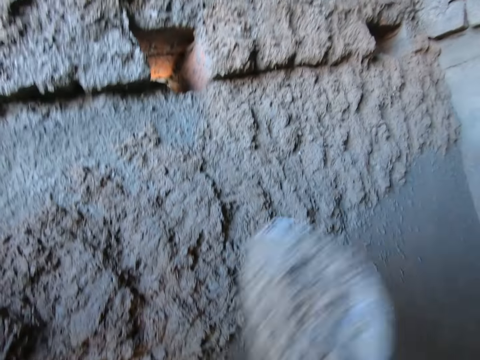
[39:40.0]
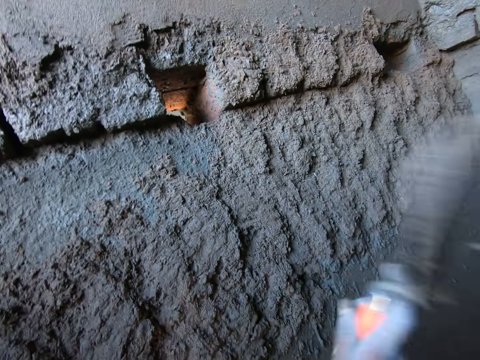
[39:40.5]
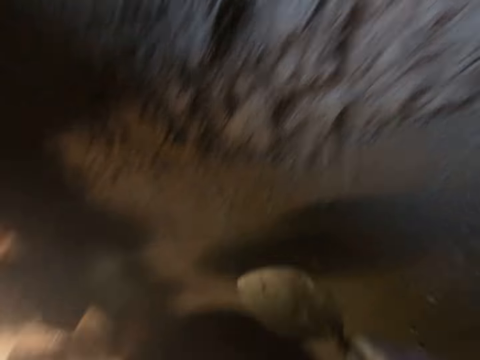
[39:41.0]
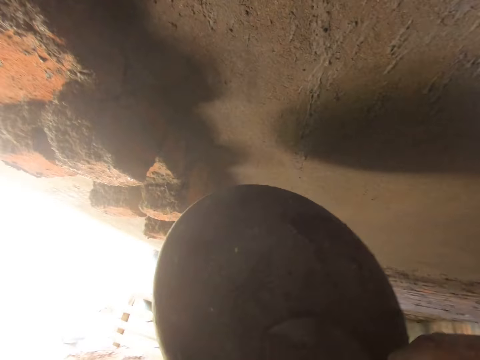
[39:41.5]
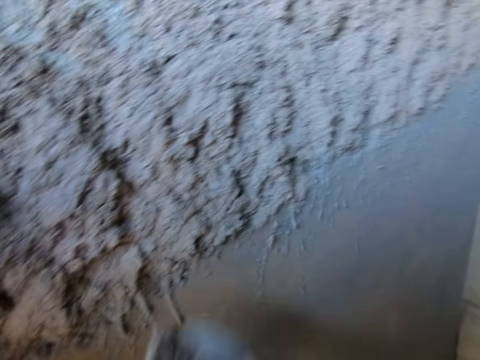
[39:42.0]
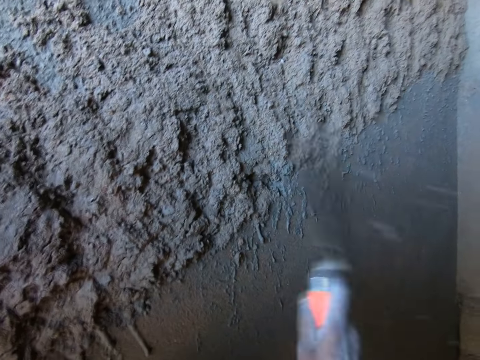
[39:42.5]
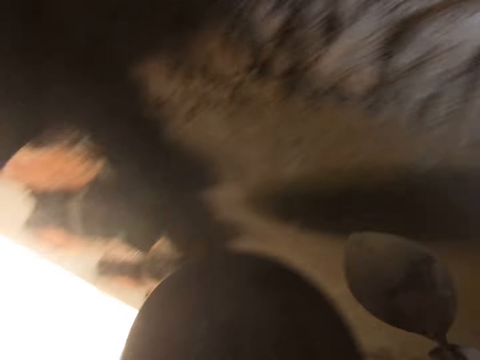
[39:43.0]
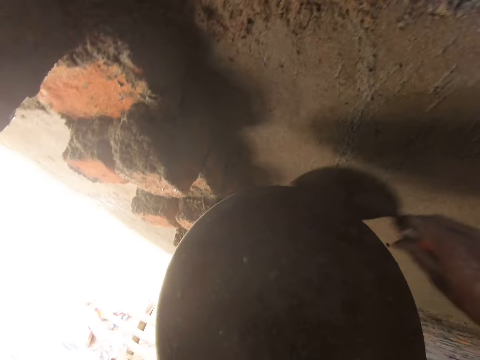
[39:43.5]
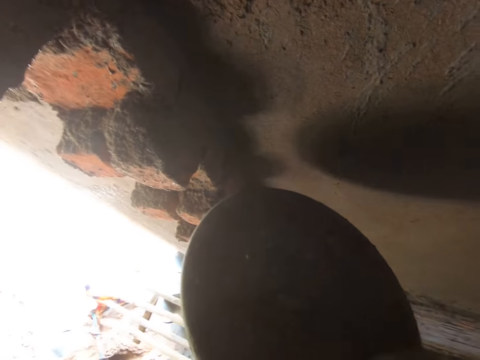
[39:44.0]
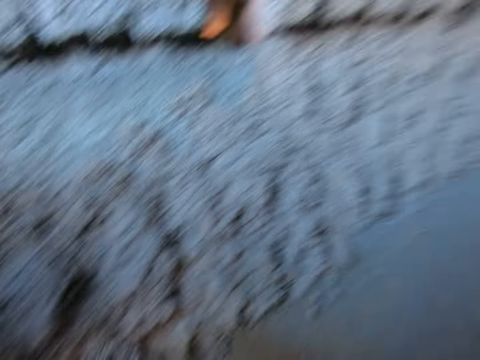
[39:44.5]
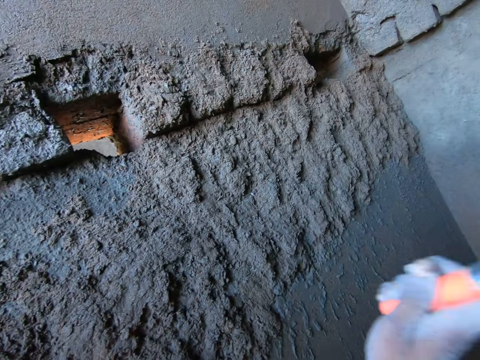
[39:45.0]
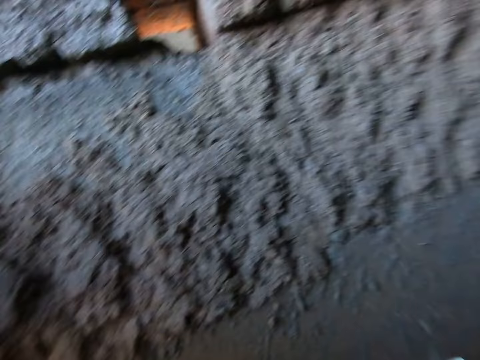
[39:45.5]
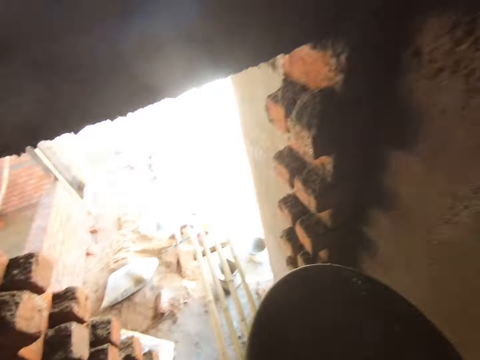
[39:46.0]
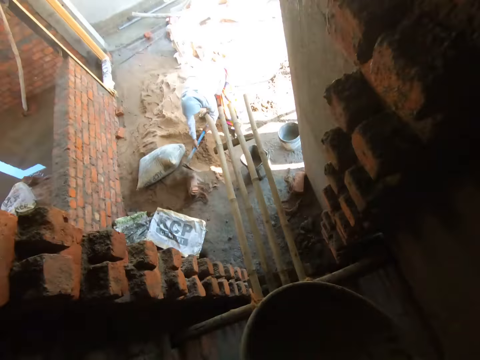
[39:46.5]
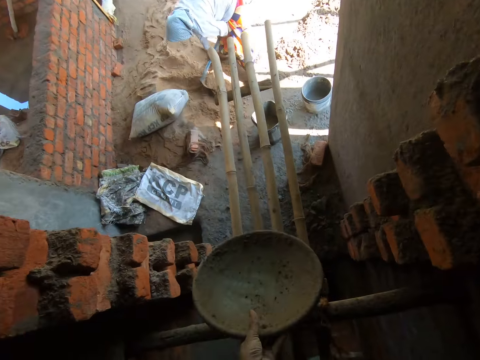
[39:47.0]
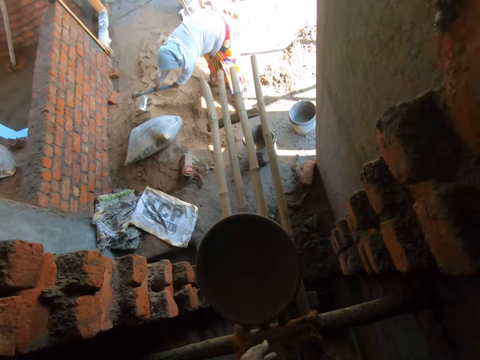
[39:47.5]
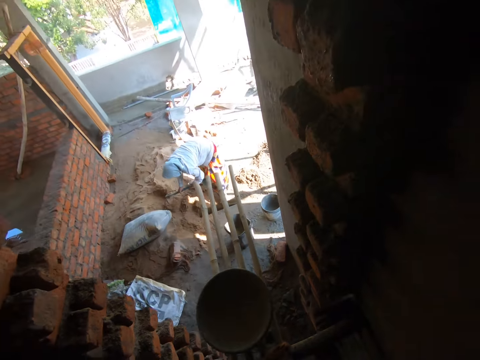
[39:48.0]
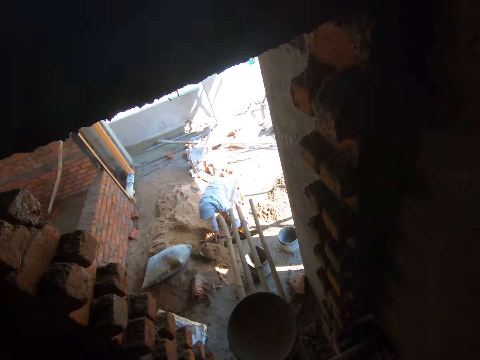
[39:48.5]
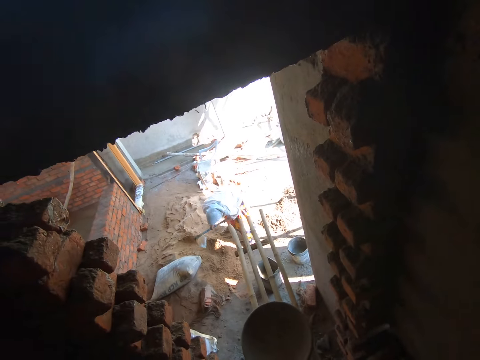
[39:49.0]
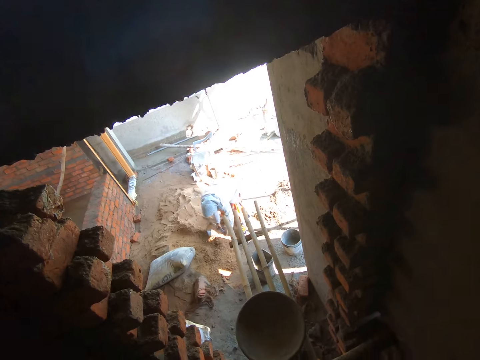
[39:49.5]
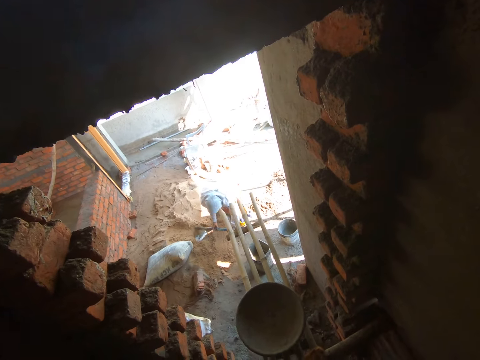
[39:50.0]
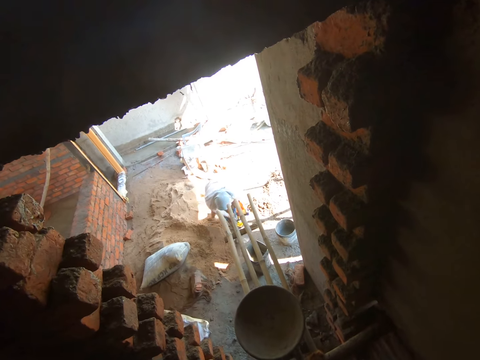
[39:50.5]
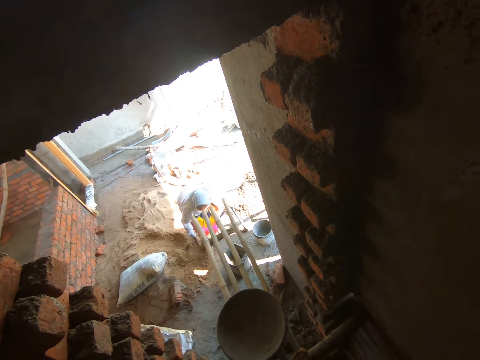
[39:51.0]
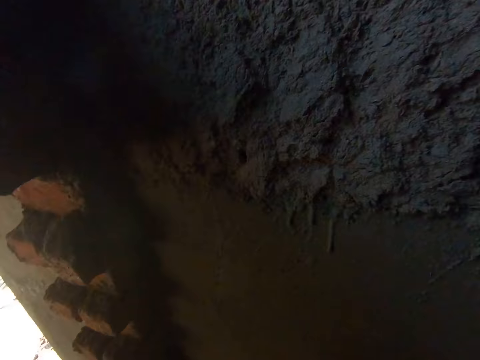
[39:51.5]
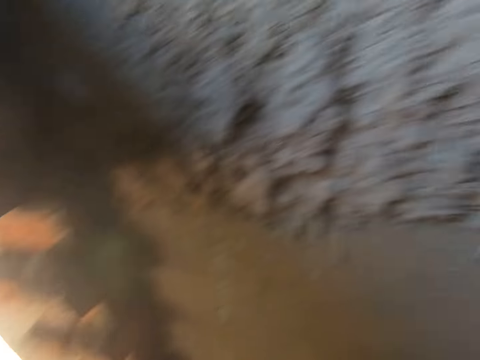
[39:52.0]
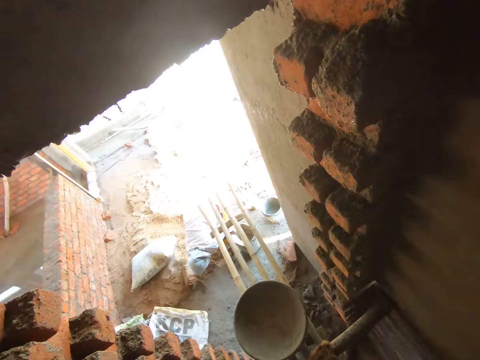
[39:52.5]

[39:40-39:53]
The camera wearer splatters mortar on the wall with the hand trowel in his right hand. He scoops mortar from the headpan with the hand trowel in his right hand. He splatters mortar on the wall with the hand trowel in his right hand. He scoops mortar from the headpan with the hand trowel in his right hand. He splatters mortar on the wall with the hand trowel in his right hand. He drops the headpan on the scaffold with his left hand. A woman collects sand with a hoe.

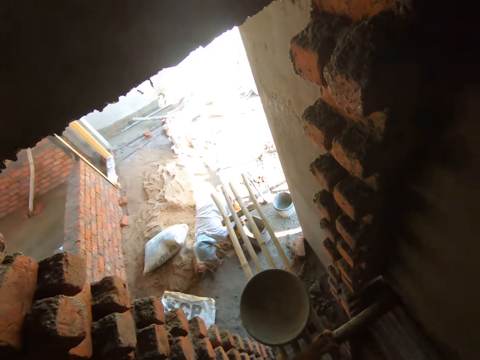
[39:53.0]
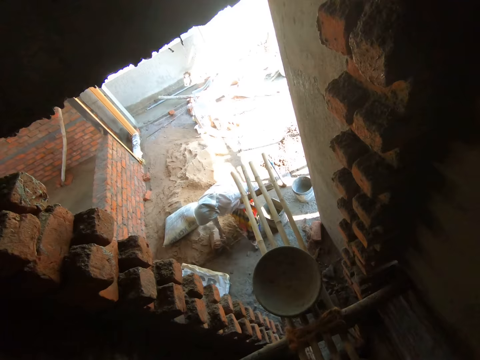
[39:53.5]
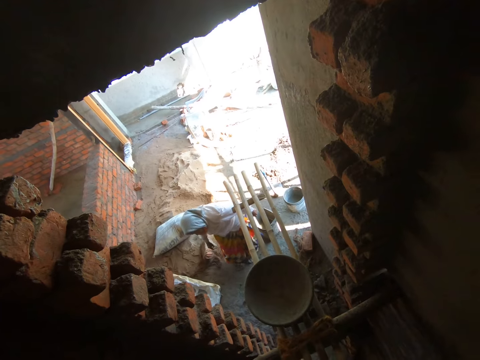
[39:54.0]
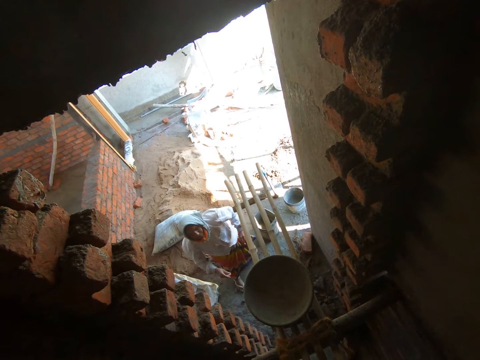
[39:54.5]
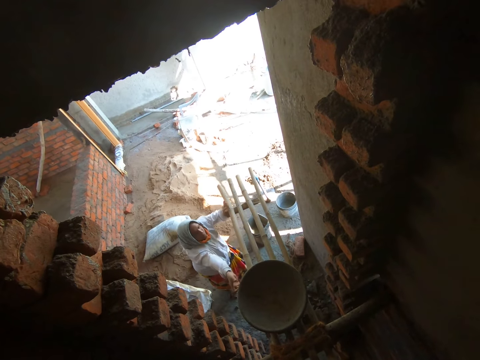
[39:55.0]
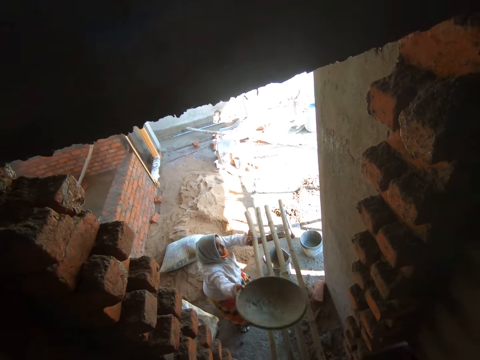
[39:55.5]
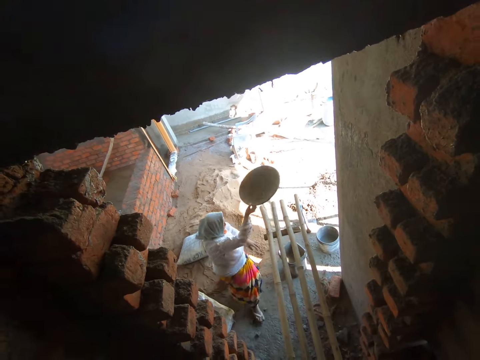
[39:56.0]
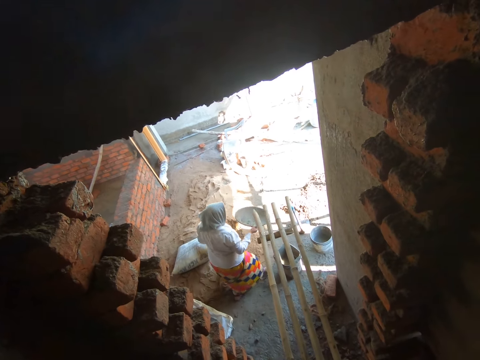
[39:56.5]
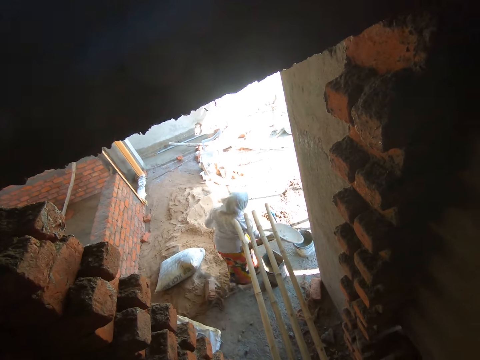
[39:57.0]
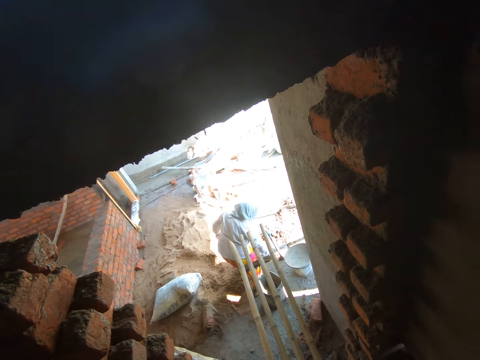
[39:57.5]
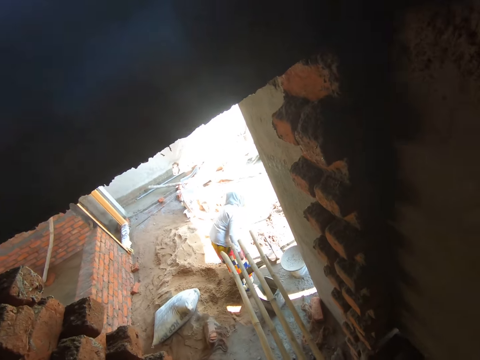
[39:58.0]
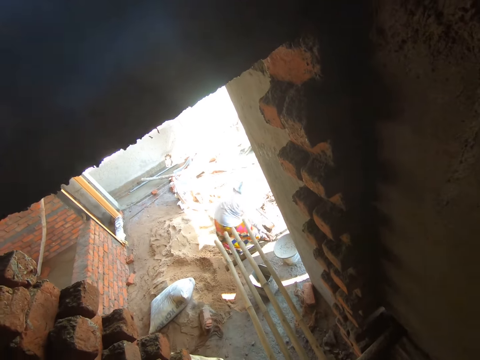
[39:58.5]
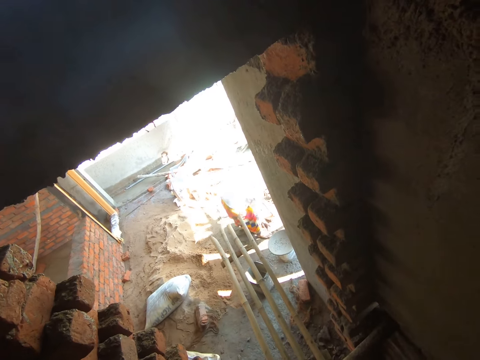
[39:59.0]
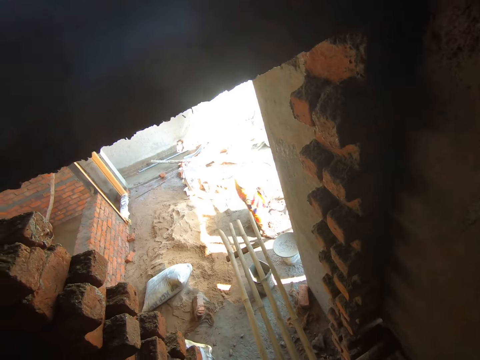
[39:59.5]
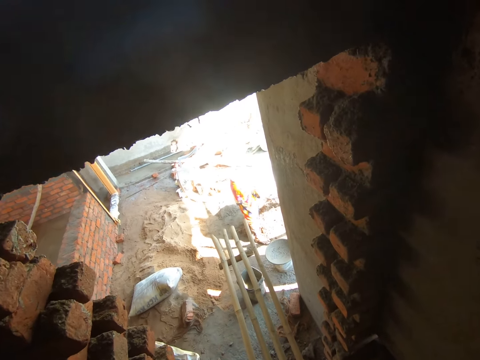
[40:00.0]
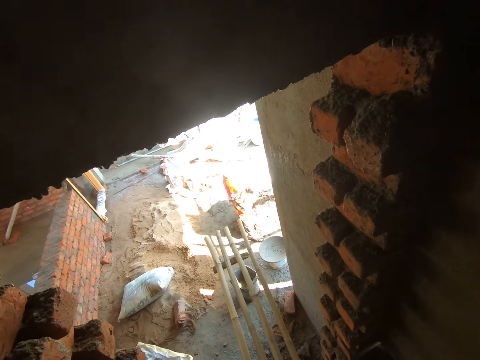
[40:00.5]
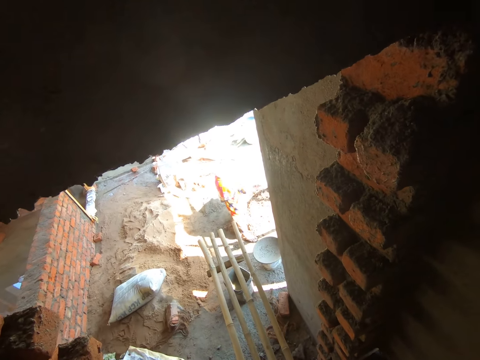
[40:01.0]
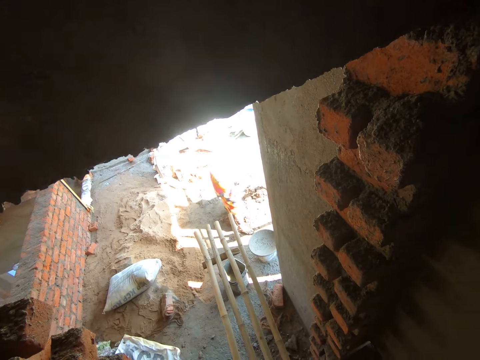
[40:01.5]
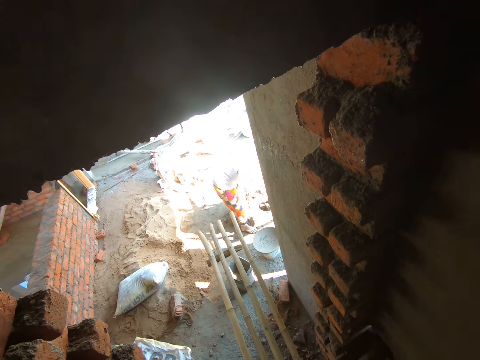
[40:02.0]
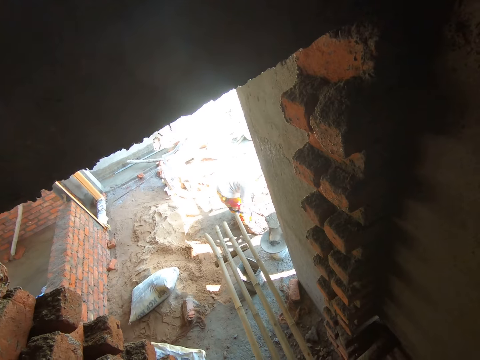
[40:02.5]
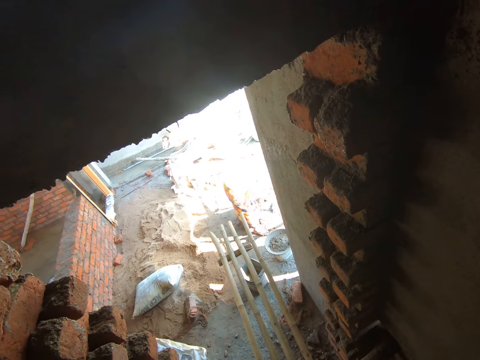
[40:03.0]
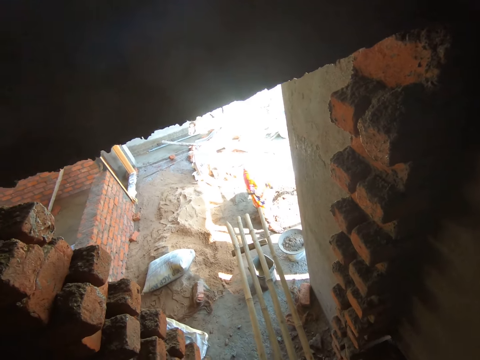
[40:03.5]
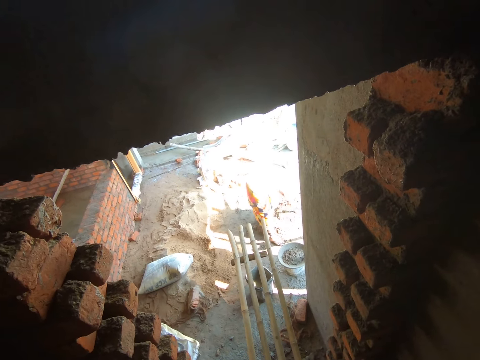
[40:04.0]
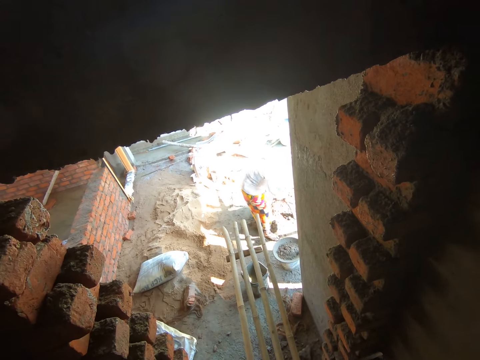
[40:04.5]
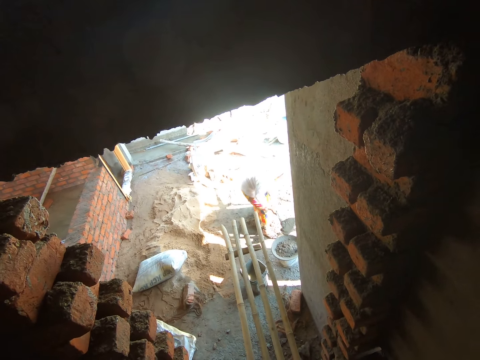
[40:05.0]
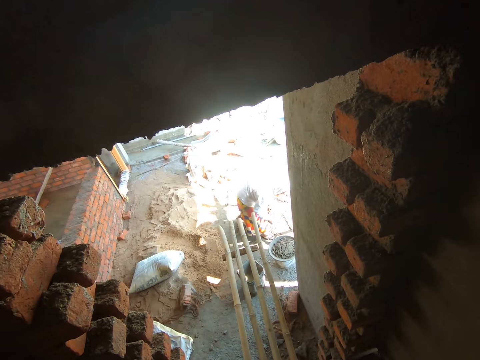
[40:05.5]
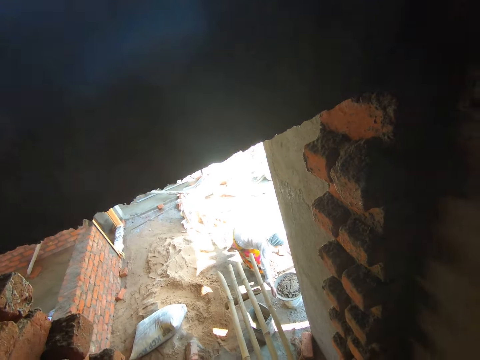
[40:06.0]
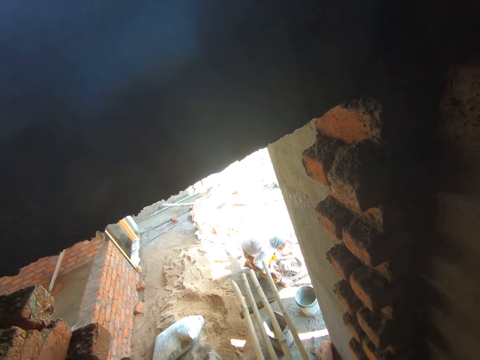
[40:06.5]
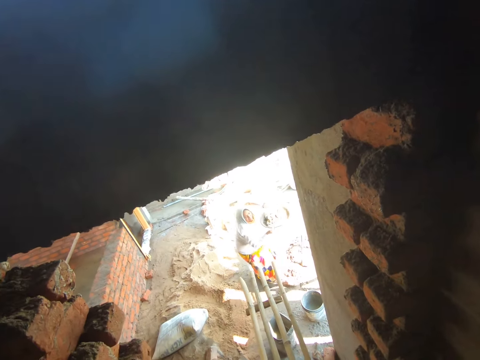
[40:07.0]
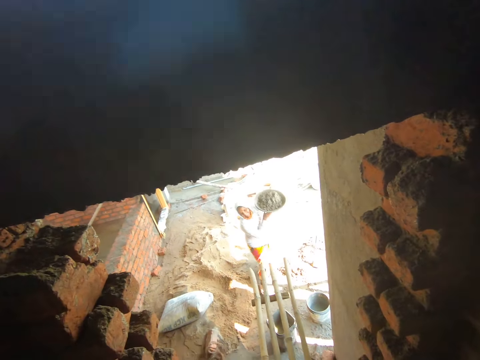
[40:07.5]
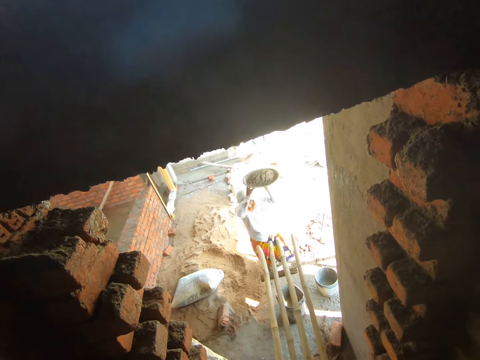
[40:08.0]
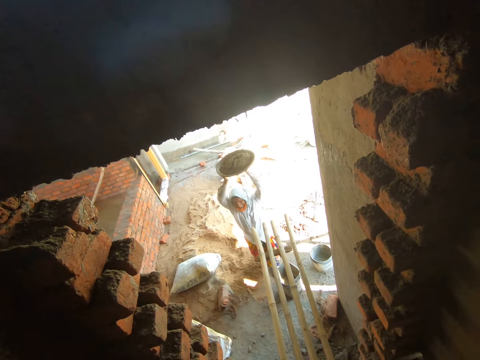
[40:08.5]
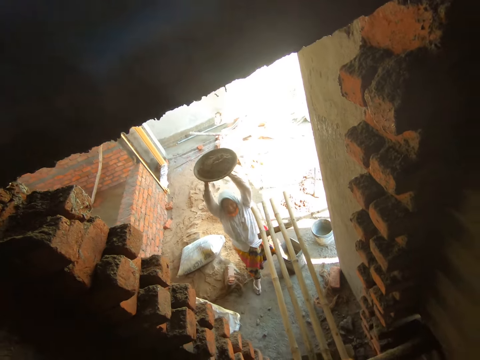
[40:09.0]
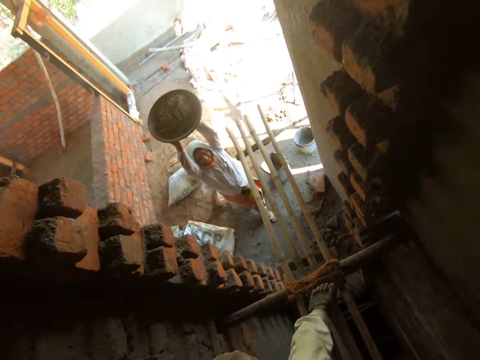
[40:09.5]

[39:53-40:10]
The woman picks up the headpan from the scaffold with her right hand. The woman drops the headpan on the bucket with her right hand. The woman picks up the hoe from the ground with her left hand. The woman scoops mortar from the ground with both hands. The woman pours mortar in the bucket with the hoe in both hands. The woman scoops mortar from the ground with both hands. The woman pours mortar in the bucket with the hoe in both hands. The woman drops the hoe on the ground with her left hand. The woman carries the headpan from the bucket with both hands.
